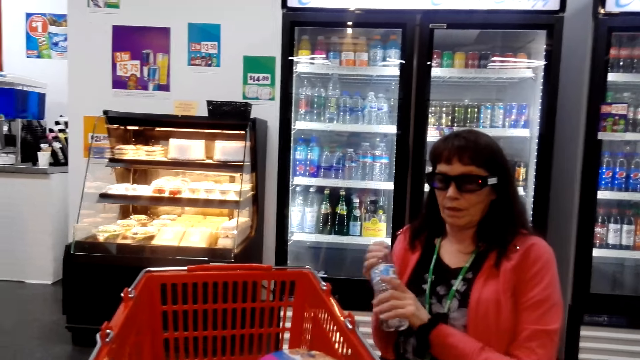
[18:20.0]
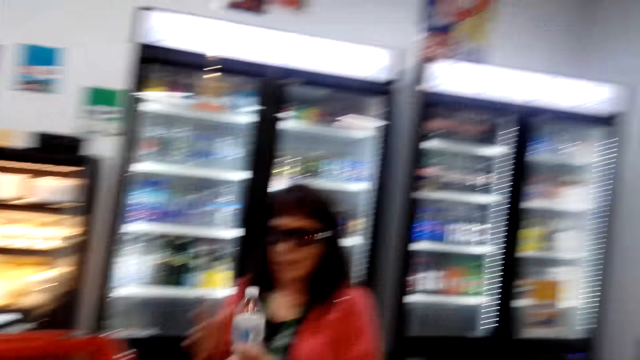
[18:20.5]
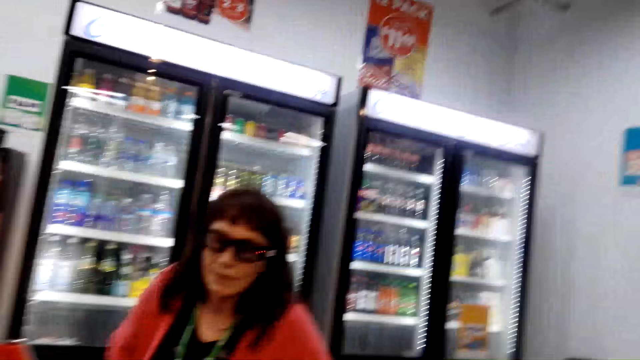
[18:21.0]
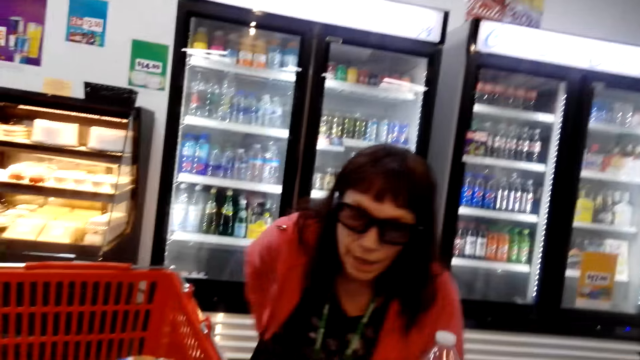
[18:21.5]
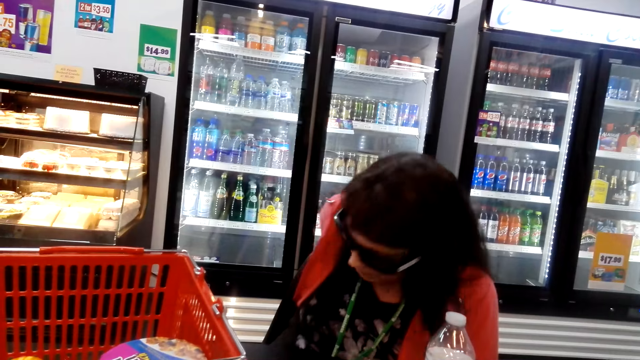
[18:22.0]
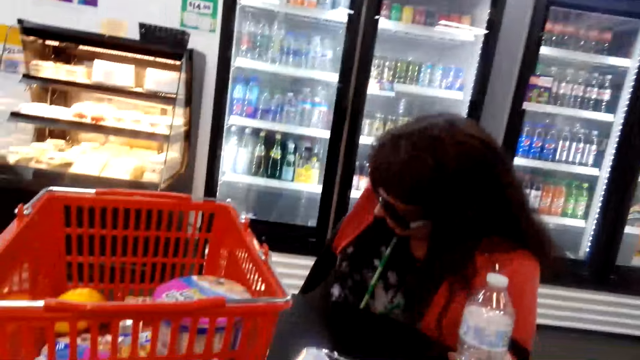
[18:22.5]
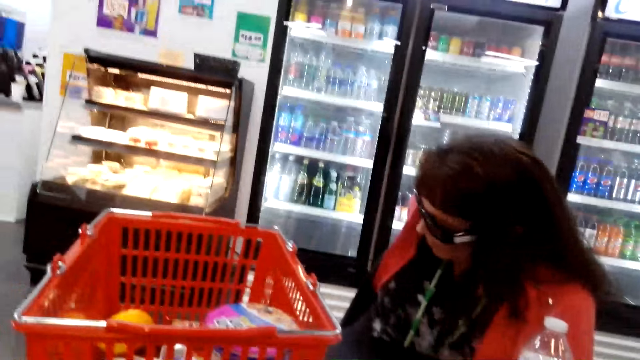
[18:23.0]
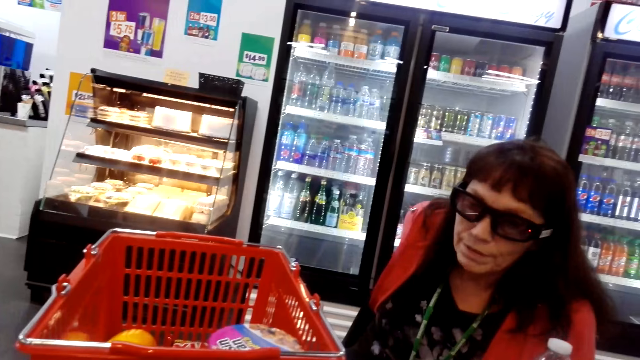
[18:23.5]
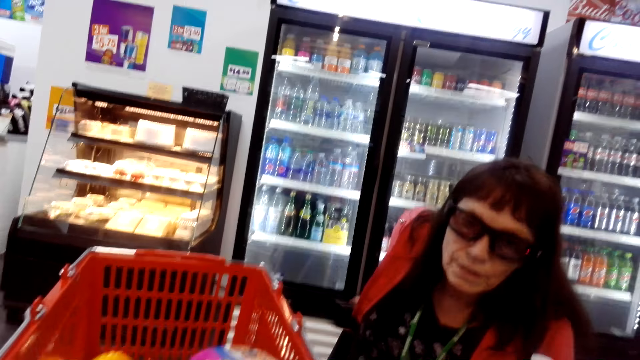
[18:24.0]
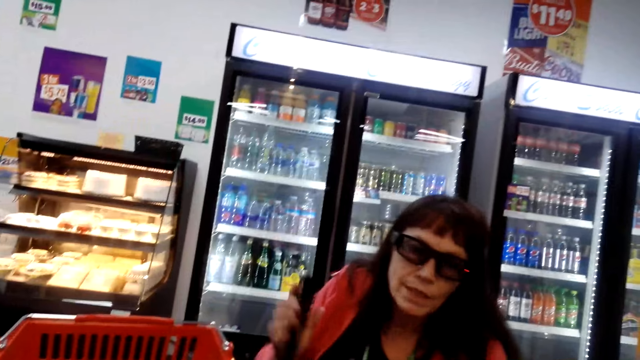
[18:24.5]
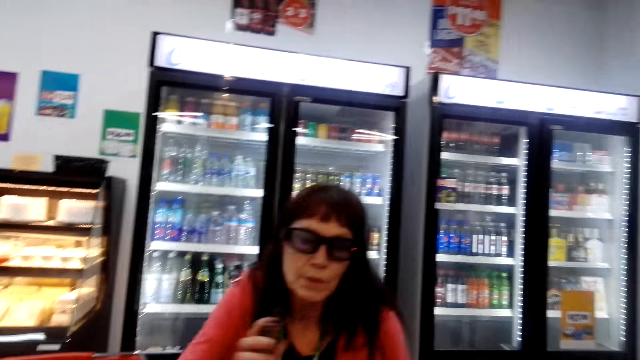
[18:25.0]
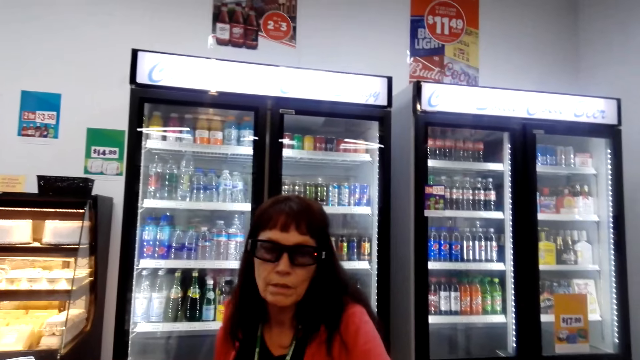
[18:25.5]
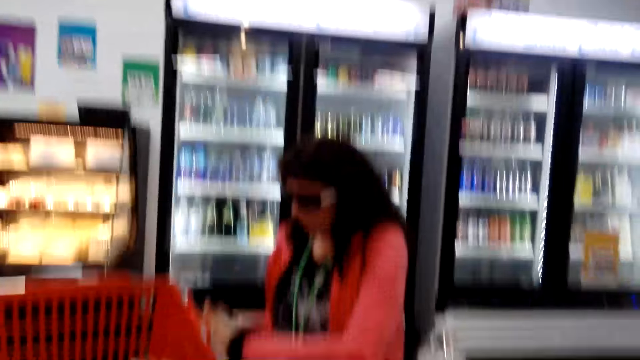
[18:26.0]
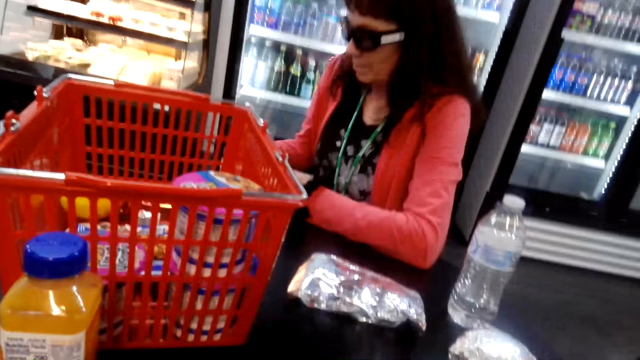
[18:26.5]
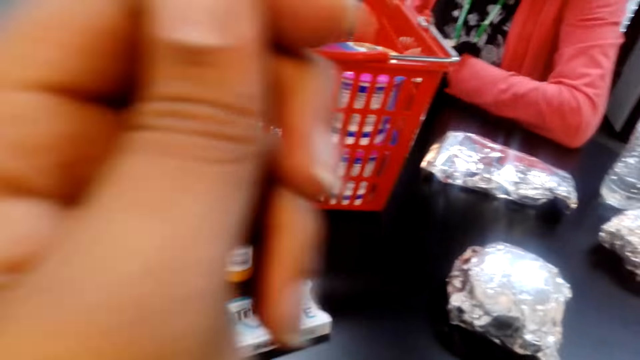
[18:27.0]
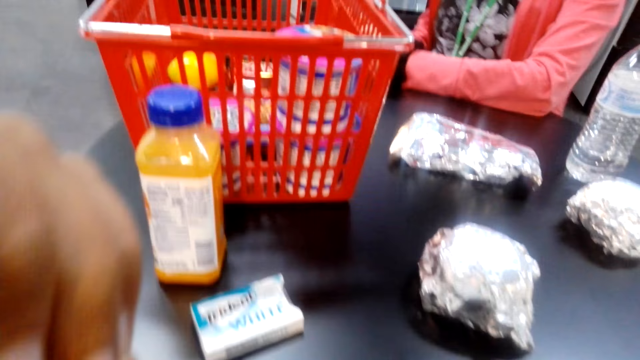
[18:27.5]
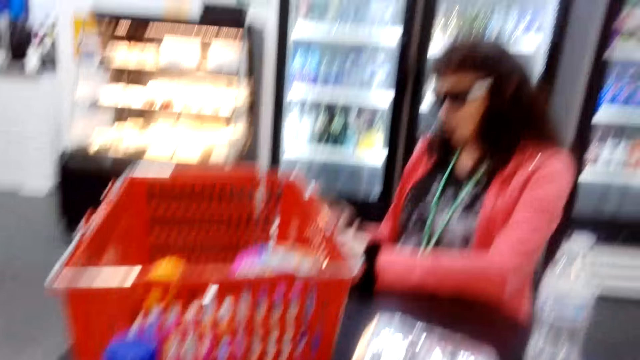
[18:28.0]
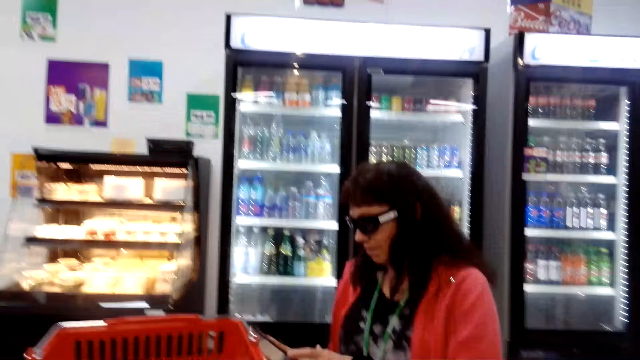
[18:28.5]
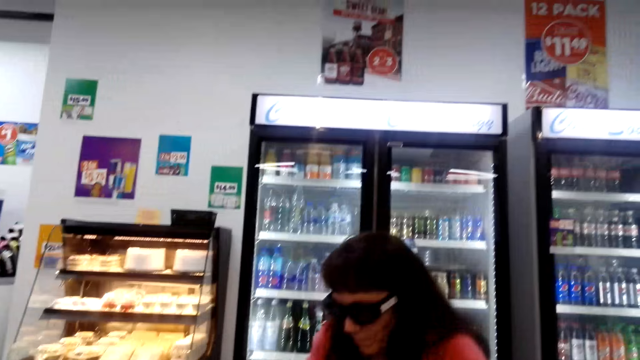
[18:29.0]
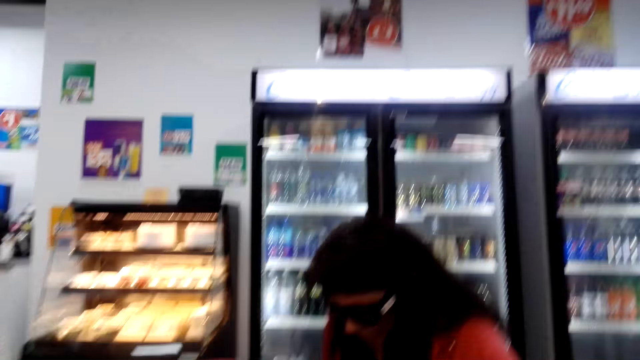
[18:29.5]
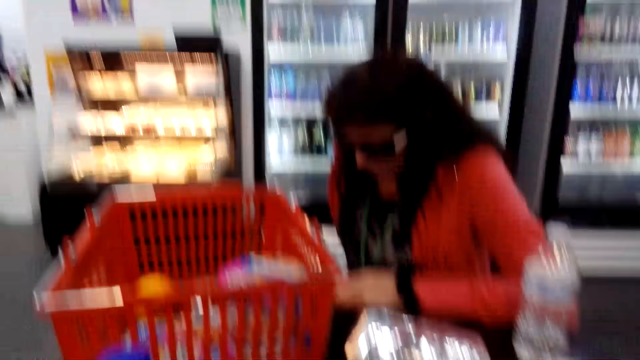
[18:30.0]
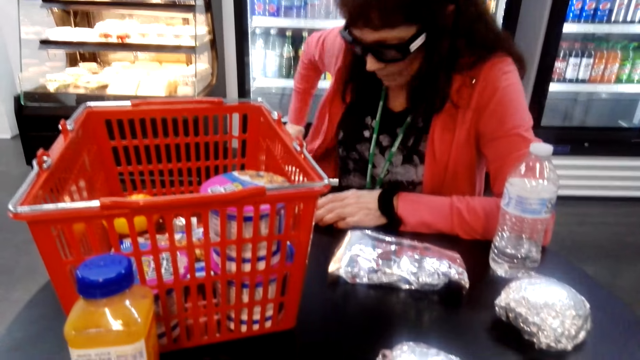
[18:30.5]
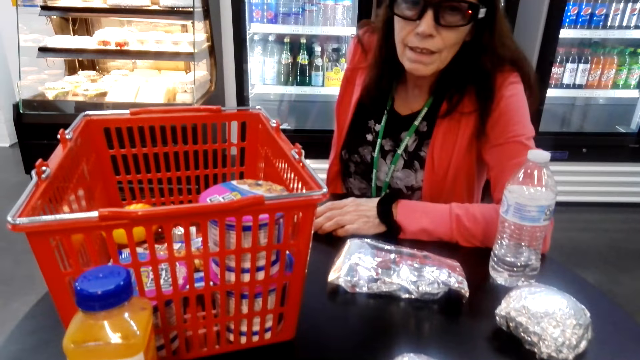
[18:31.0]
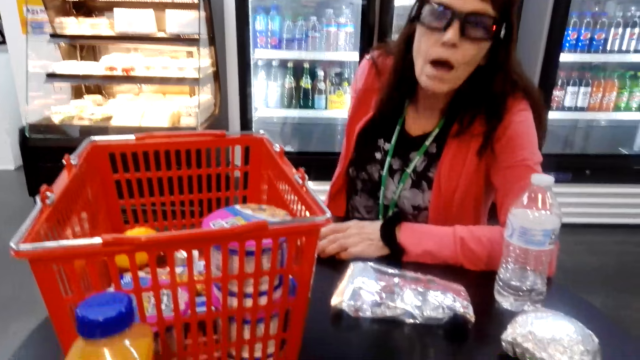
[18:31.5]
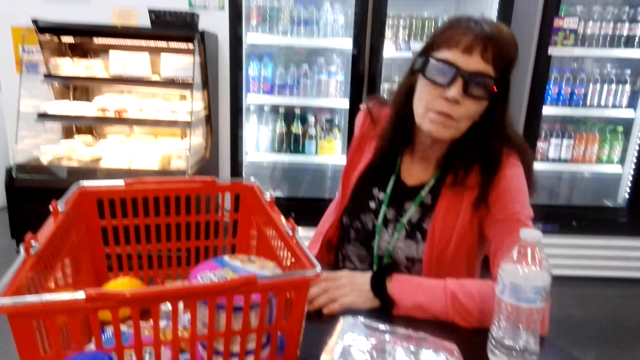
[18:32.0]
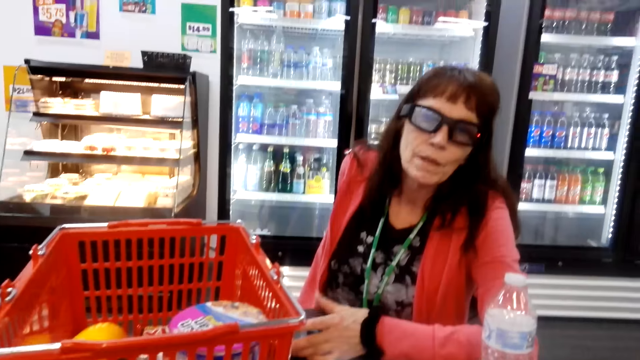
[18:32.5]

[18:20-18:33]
A person takes a water bottle. The person takes the phone from his pocket. The camera wearer talks to the person. He looks at his finger.

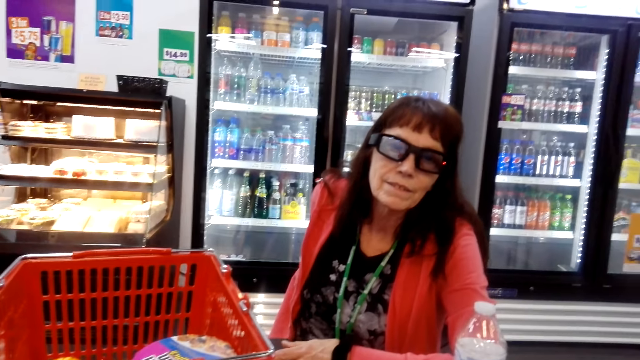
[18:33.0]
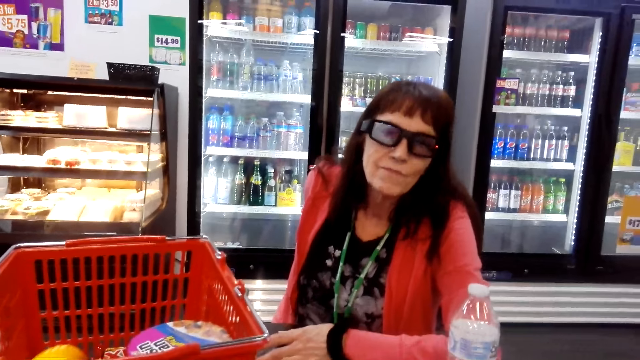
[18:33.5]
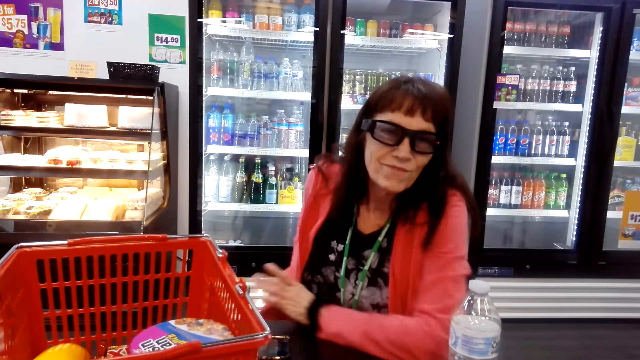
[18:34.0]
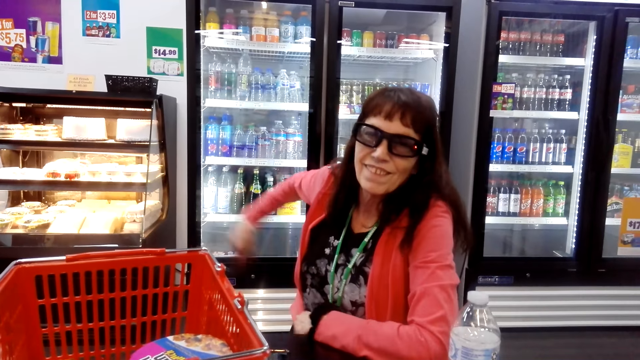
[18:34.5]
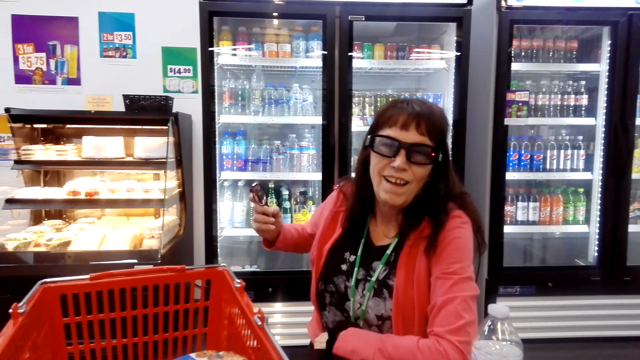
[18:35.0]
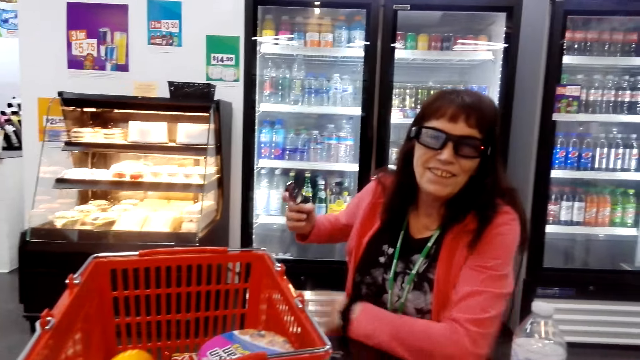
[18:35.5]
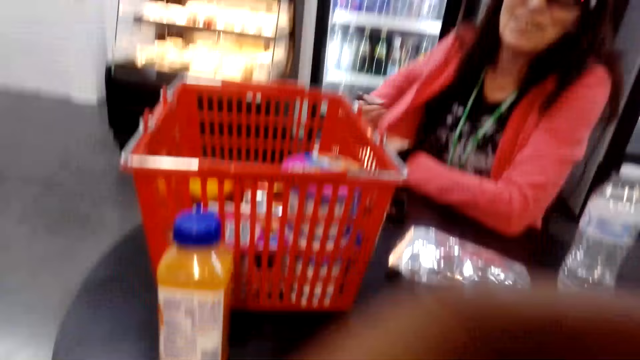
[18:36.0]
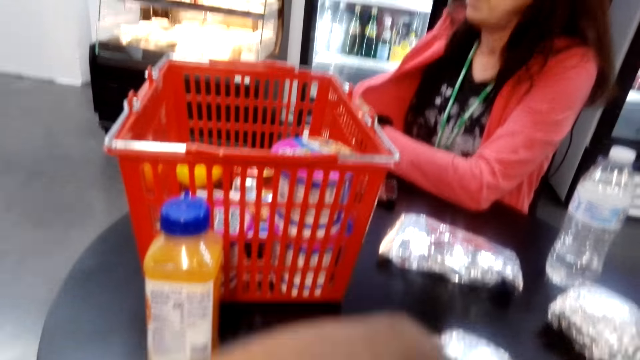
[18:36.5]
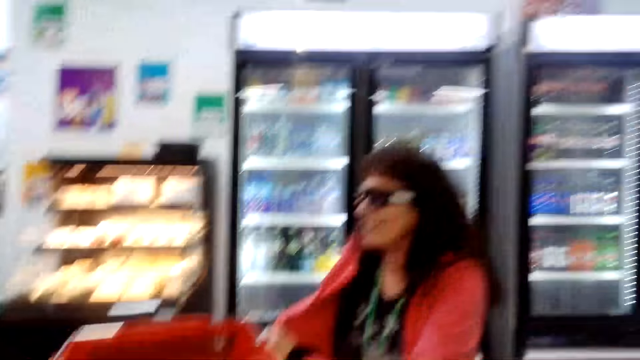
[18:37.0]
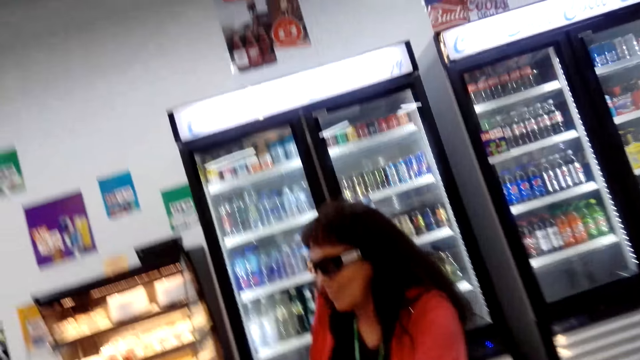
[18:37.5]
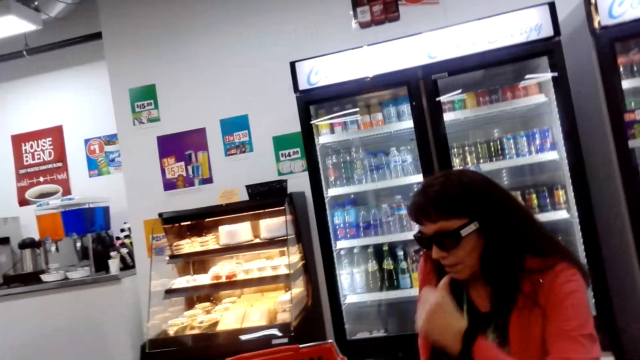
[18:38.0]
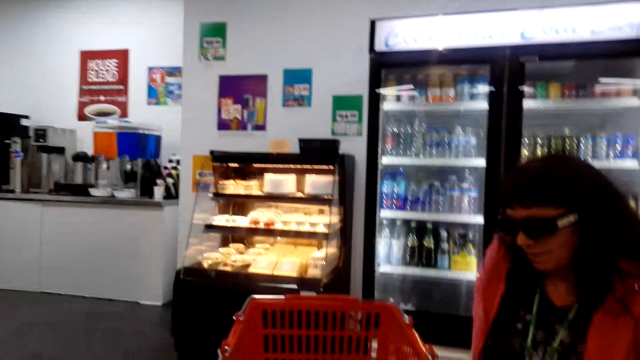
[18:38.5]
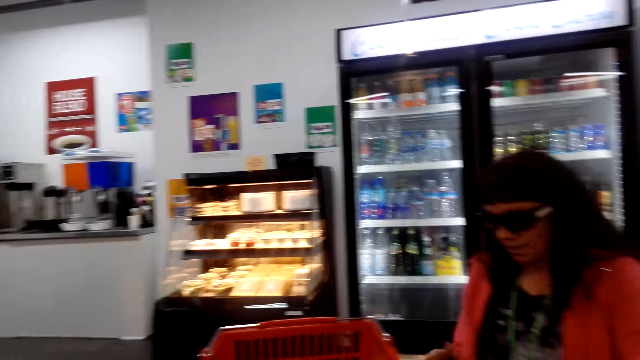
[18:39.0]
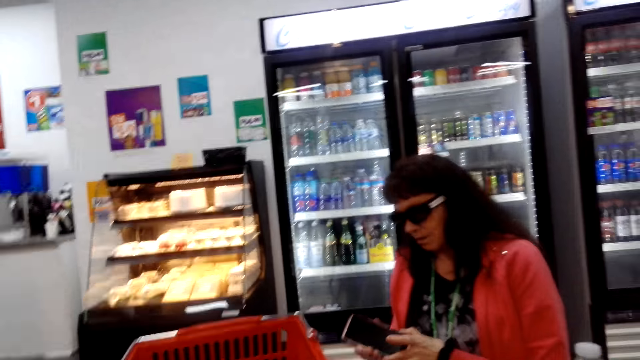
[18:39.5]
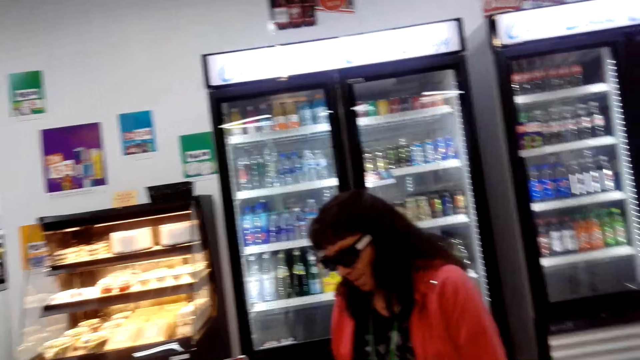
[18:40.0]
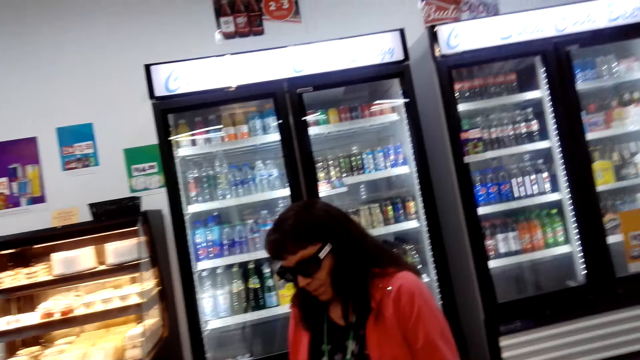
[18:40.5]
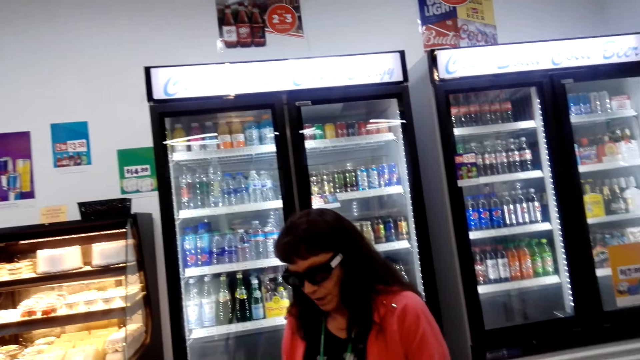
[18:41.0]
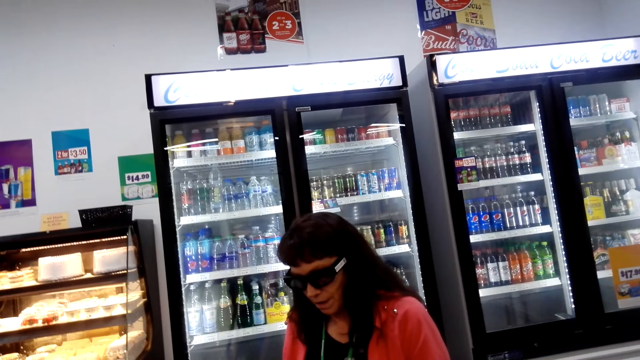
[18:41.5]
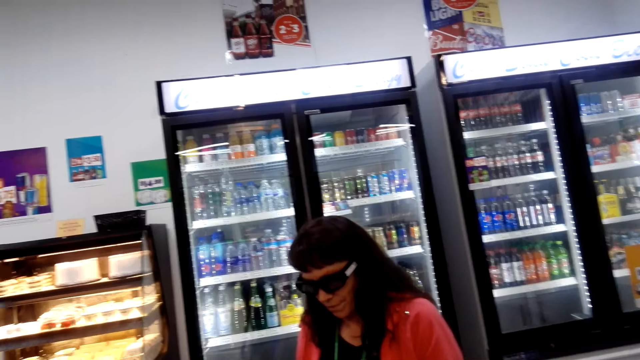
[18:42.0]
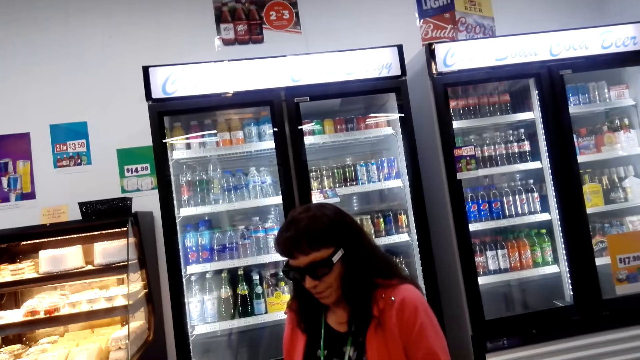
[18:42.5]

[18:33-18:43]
A person holds glasses. The person holds a phone.
